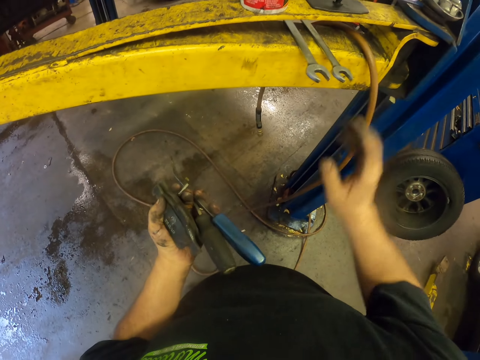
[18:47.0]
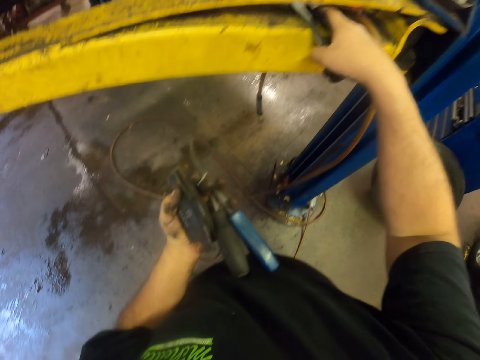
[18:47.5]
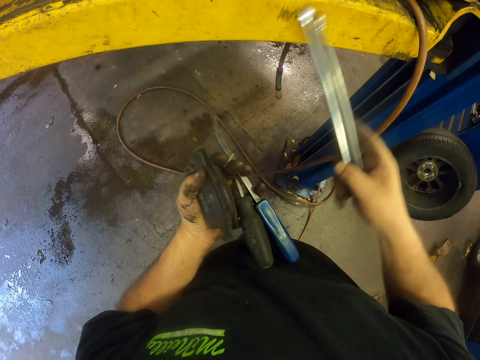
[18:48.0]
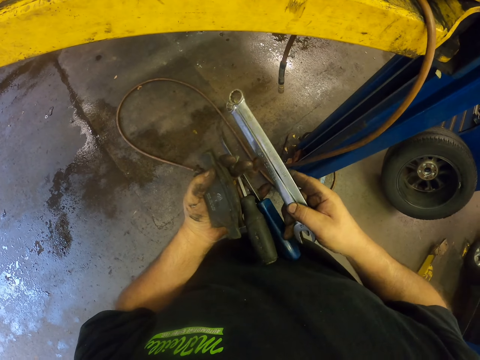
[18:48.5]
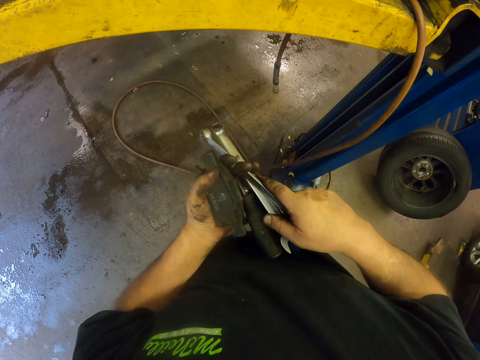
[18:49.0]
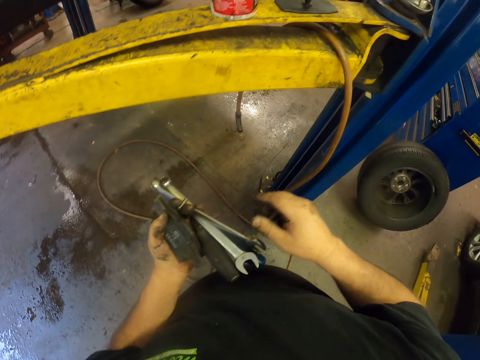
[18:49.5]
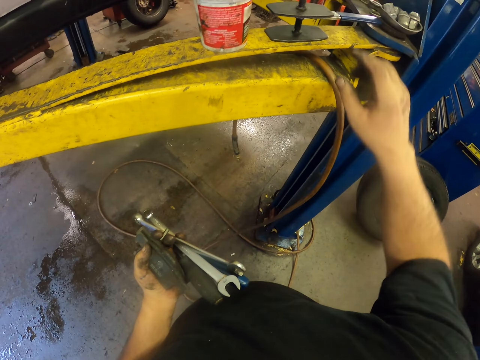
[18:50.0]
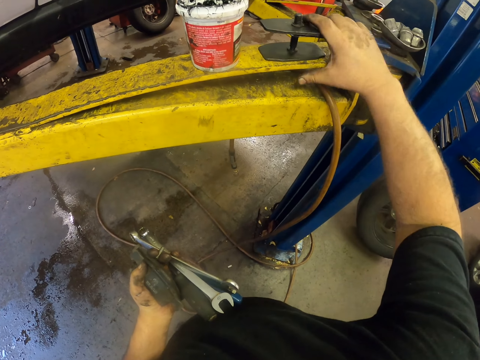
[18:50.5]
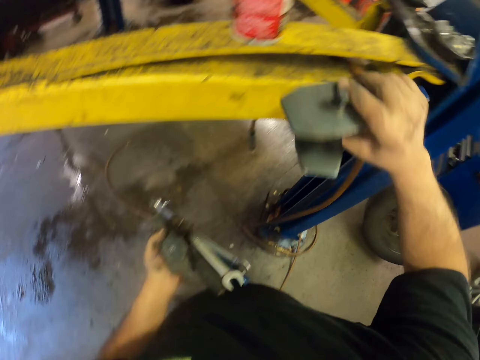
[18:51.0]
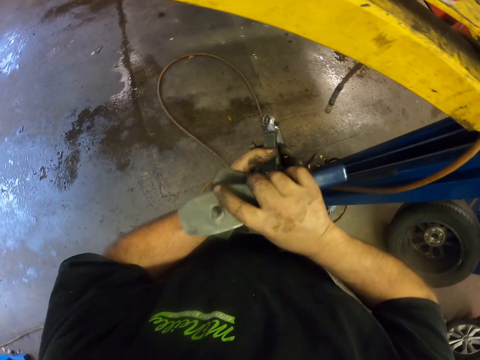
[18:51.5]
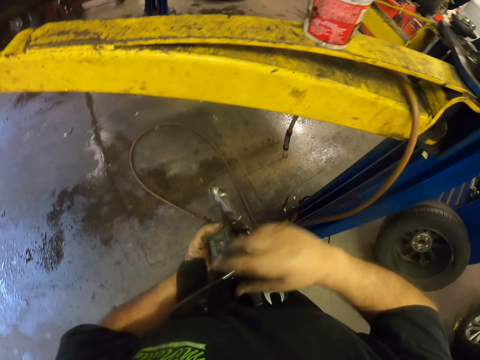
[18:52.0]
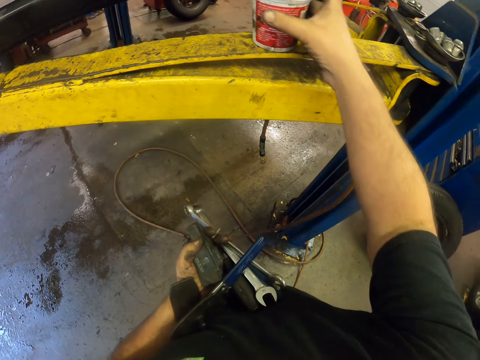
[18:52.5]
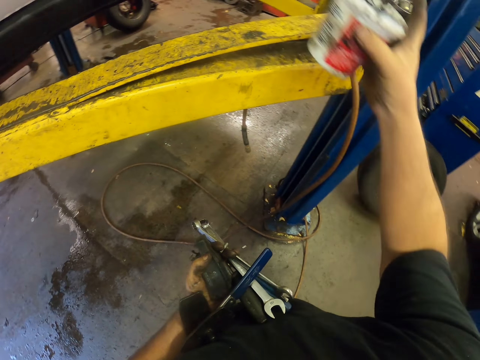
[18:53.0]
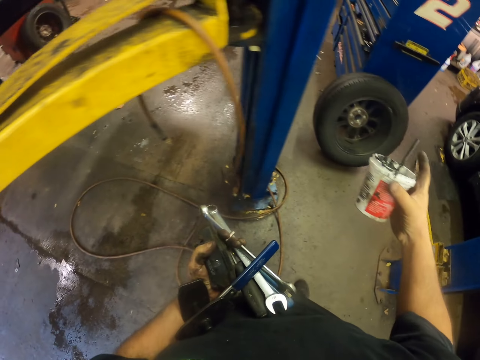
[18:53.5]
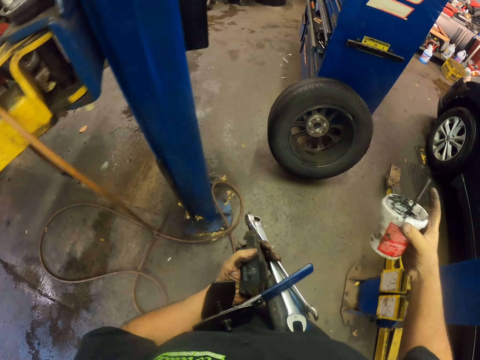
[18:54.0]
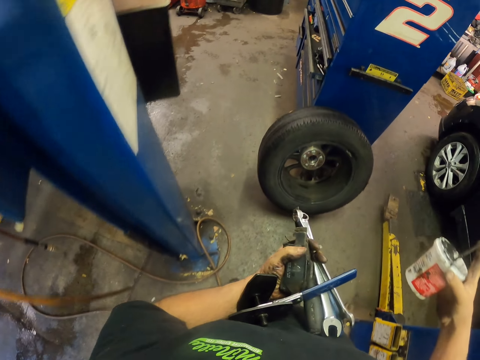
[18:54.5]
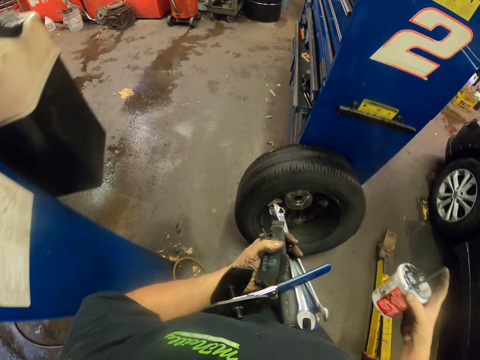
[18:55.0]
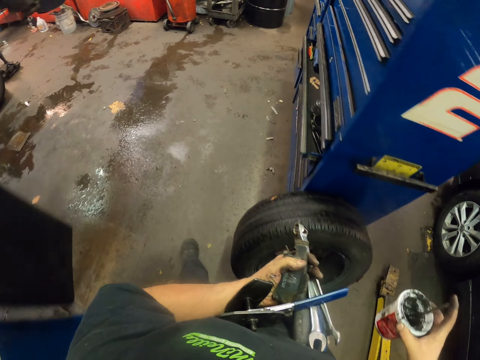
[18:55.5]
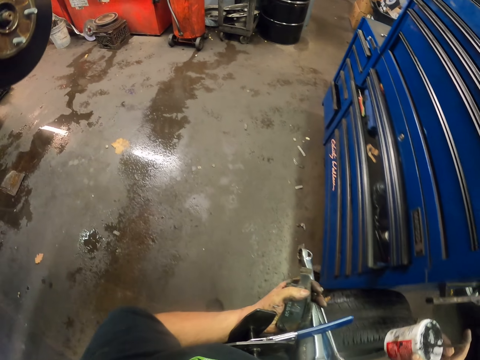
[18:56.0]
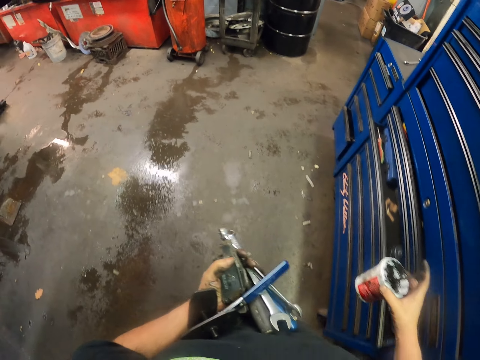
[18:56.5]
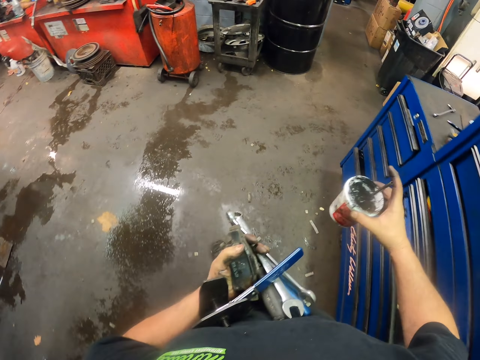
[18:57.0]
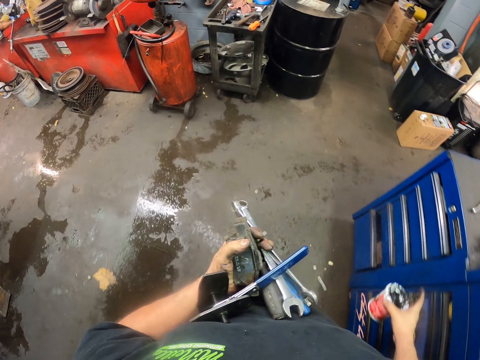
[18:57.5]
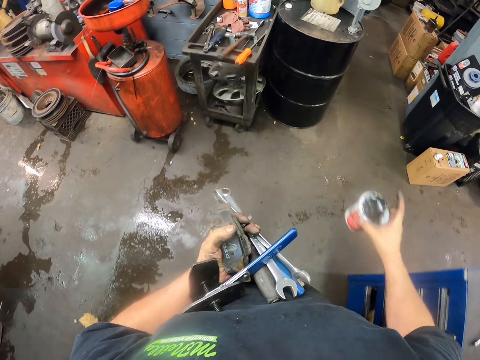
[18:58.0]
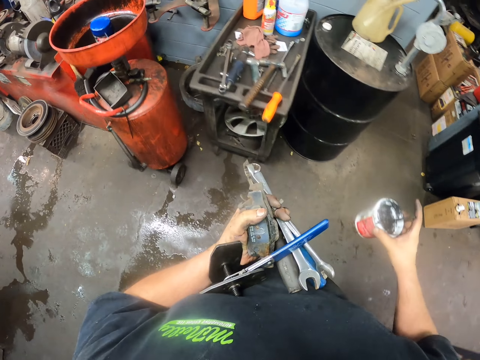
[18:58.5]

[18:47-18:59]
The camera wearer picks up the spanners. They put the spanner on the hand. They pick up an item. They put something on the hand. They pick up a can. They walk to the tool place.

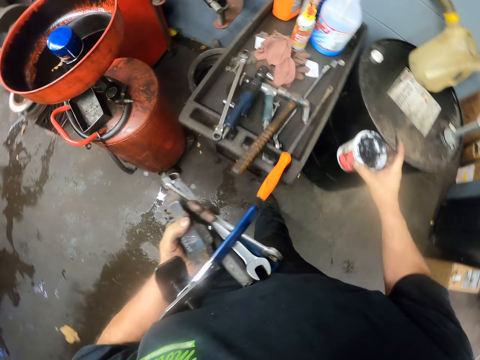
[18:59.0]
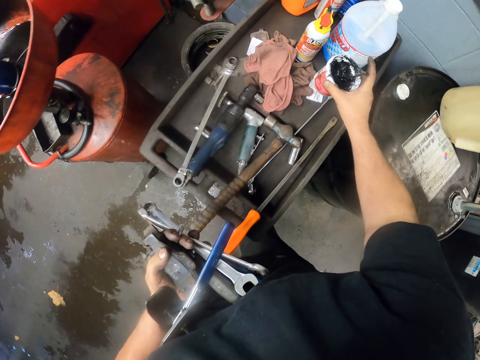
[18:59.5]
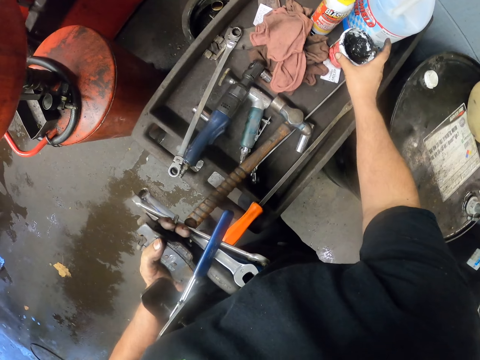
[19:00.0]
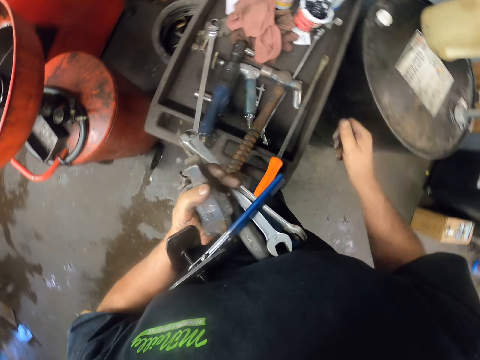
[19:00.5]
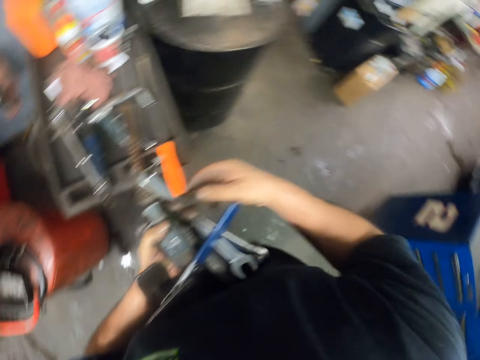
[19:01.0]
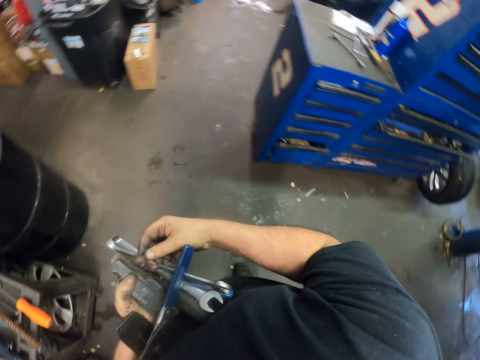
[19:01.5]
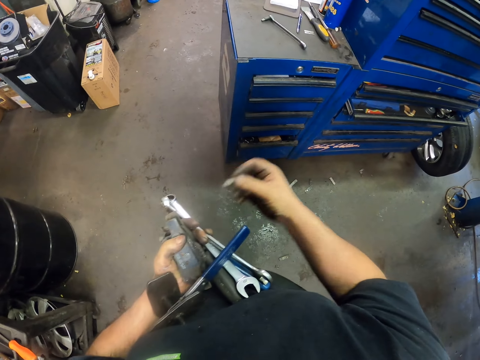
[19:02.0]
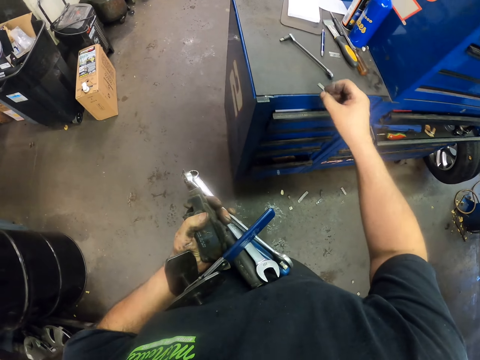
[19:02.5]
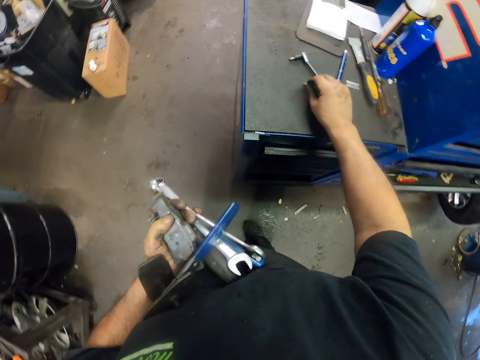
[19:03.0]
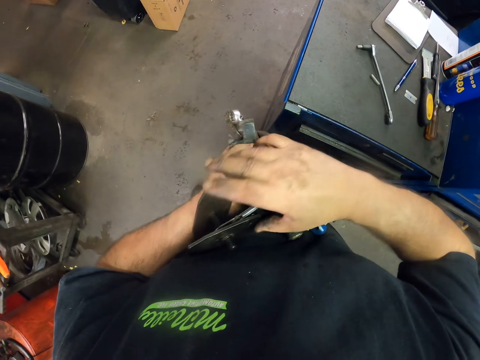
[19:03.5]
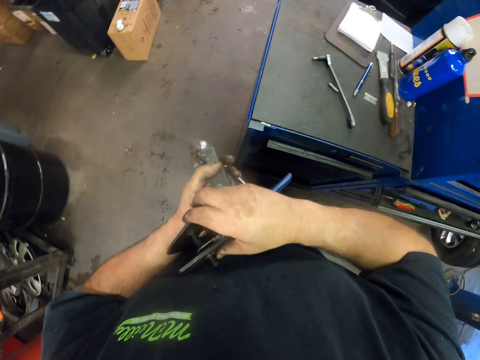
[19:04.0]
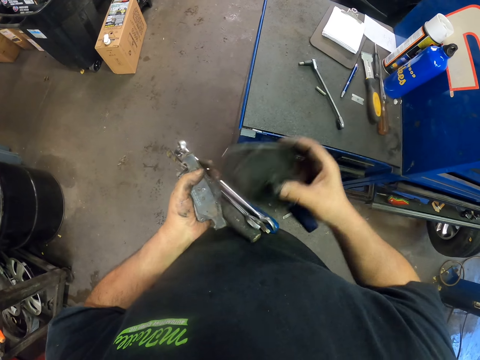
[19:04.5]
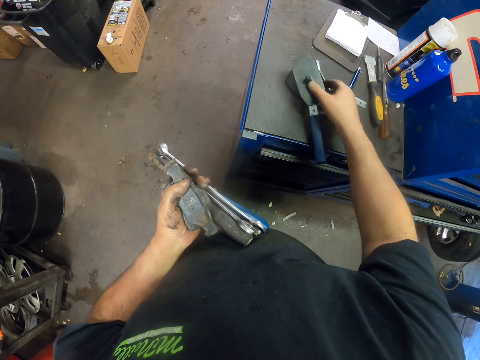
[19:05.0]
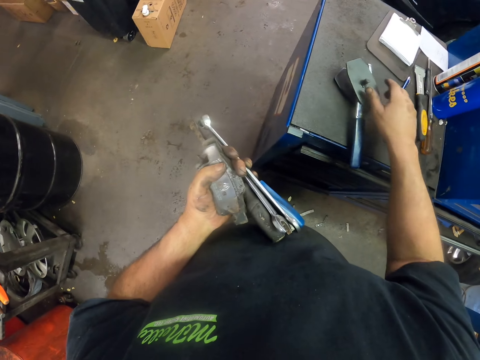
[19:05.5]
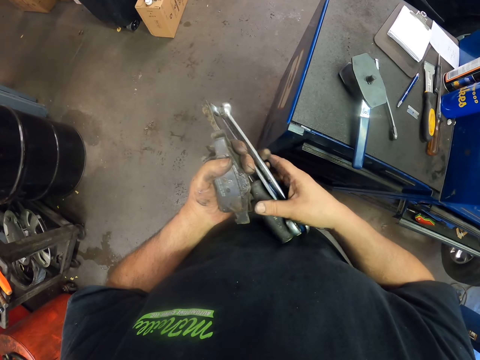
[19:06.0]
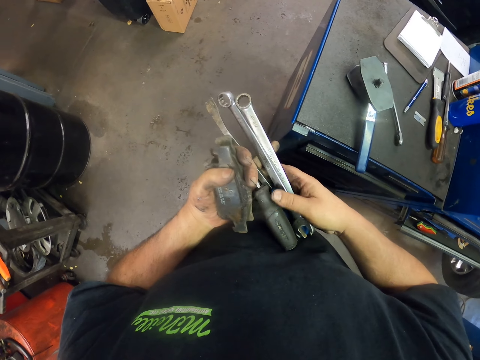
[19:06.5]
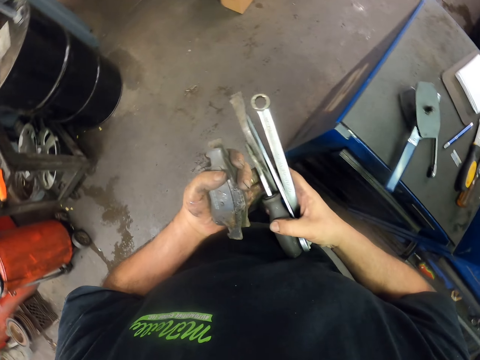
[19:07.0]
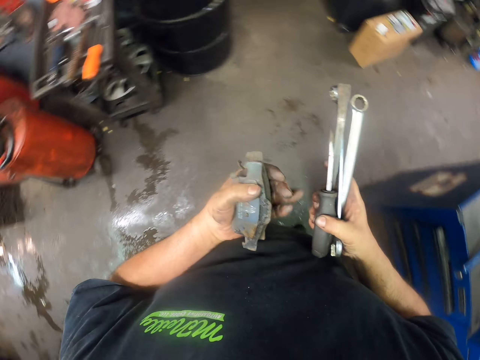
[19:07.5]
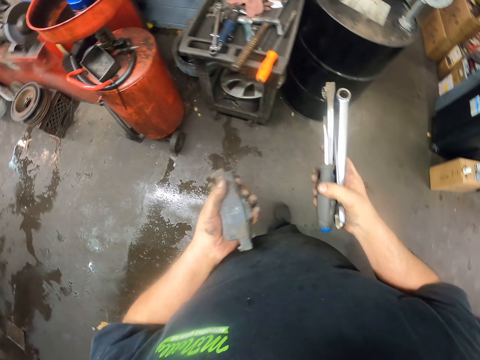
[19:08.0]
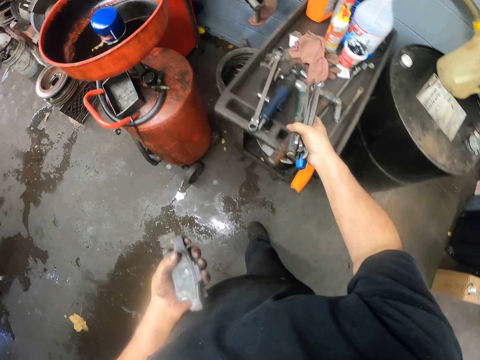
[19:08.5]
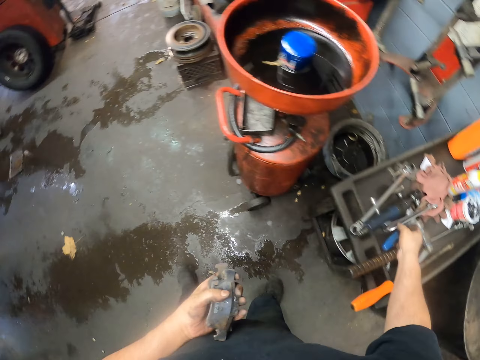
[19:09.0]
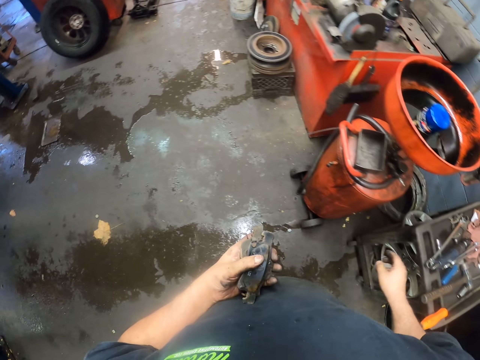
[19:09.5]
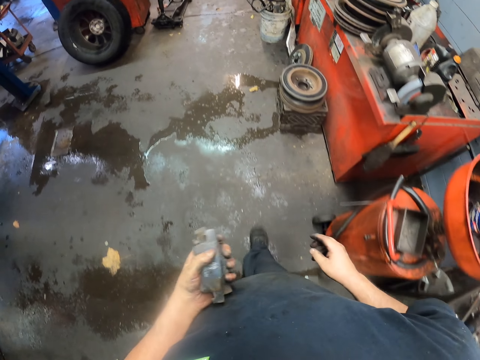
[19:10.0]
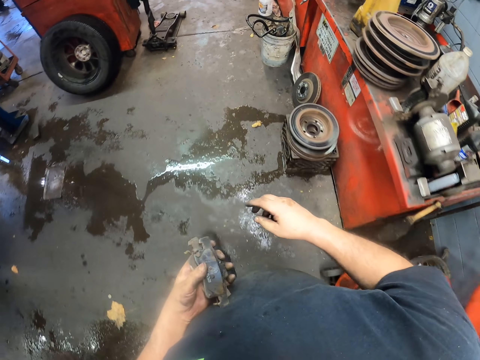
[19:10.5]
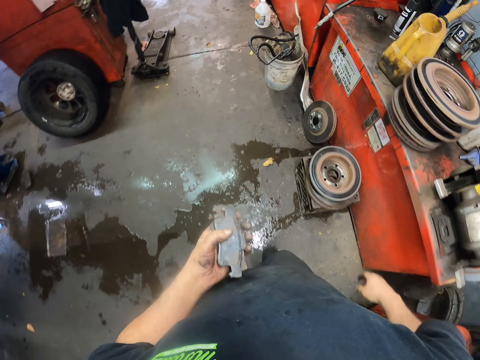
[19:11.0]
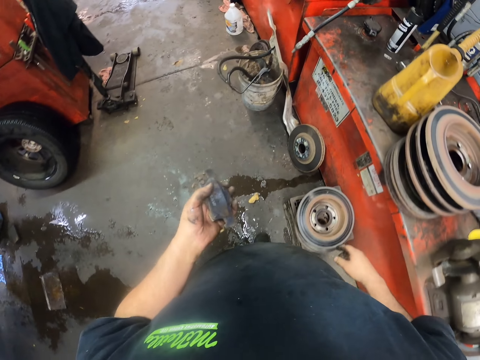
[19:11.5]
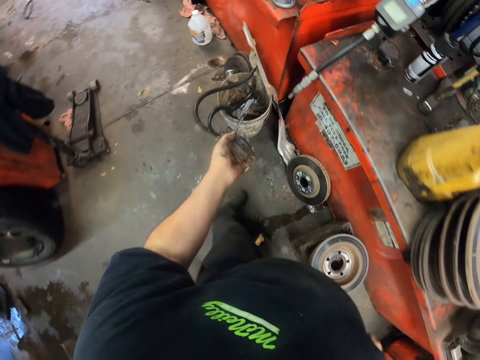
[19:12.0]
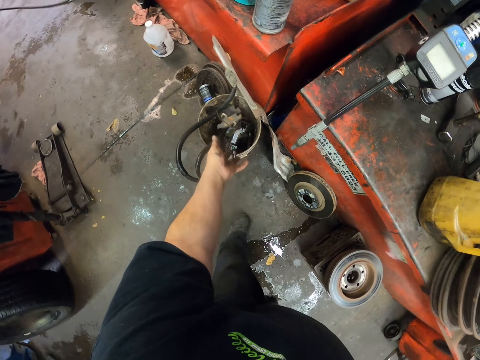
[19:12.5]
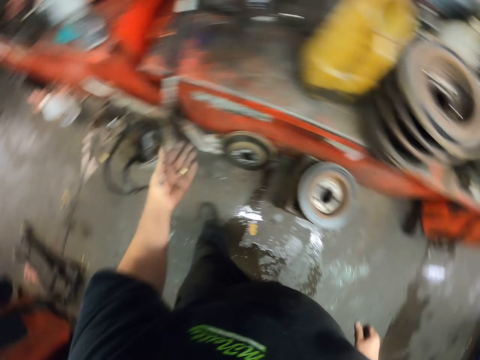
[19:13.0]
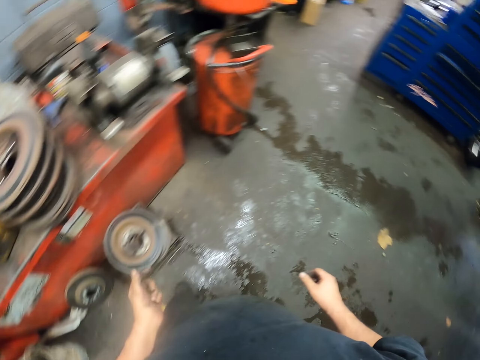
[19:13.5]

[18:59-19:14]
The camera wearer puts the can on a table stand. They pick up the nut. They put the nut or bolt on a drawer. They put the item on the drawer. They pick up something. They put a spanner and screwdrivers on the table stand. They pick up something. They walk. They throw the items in a bin.
